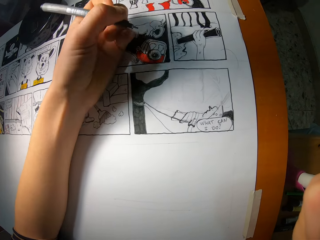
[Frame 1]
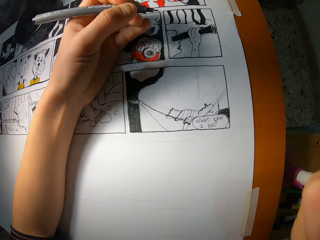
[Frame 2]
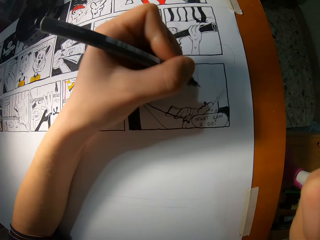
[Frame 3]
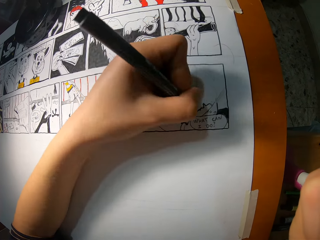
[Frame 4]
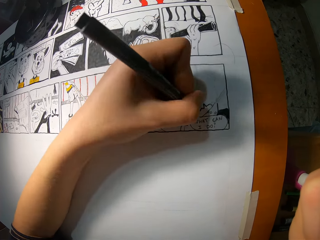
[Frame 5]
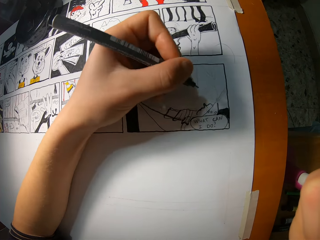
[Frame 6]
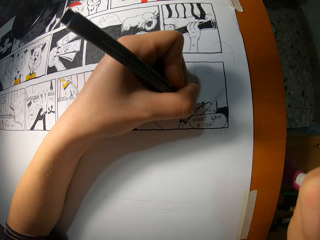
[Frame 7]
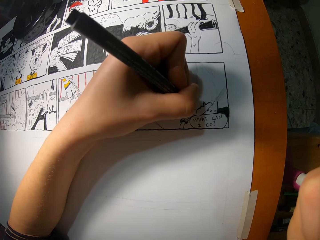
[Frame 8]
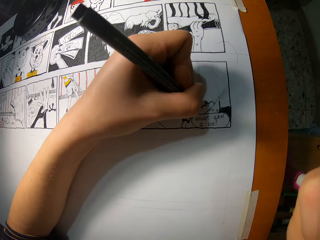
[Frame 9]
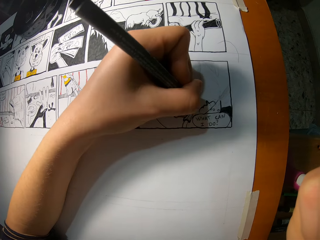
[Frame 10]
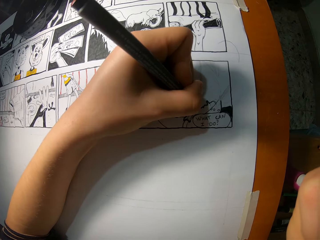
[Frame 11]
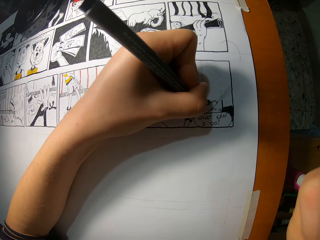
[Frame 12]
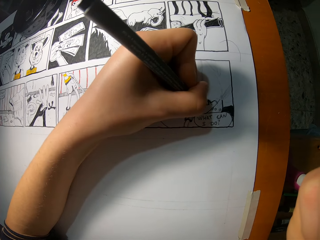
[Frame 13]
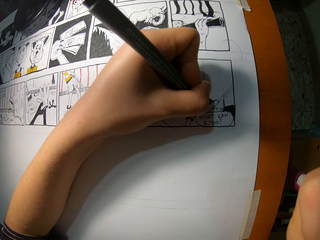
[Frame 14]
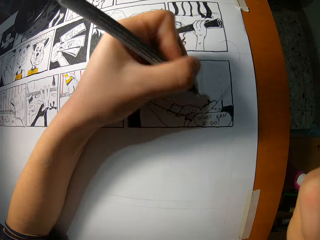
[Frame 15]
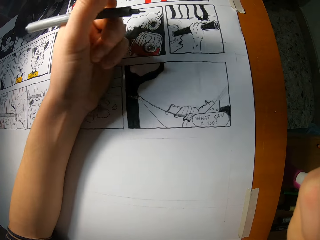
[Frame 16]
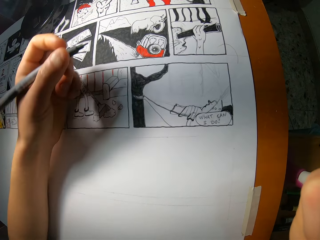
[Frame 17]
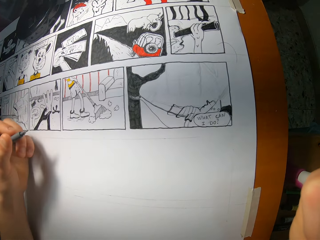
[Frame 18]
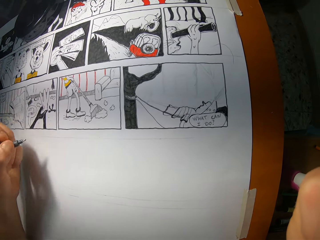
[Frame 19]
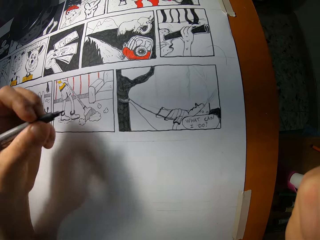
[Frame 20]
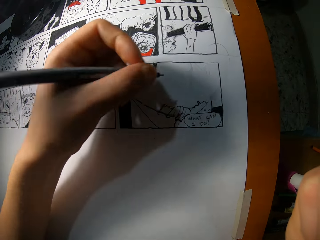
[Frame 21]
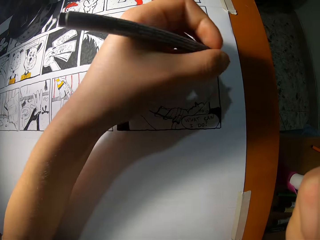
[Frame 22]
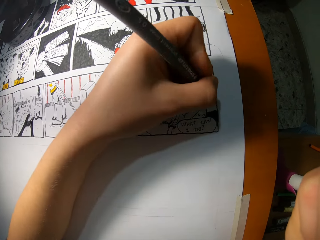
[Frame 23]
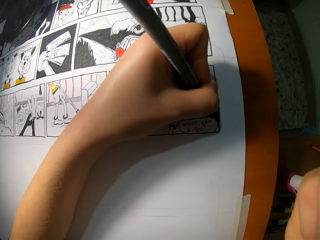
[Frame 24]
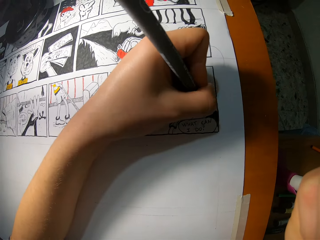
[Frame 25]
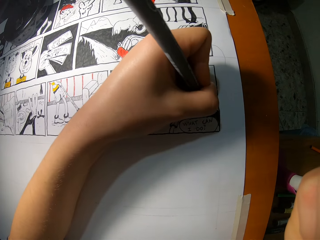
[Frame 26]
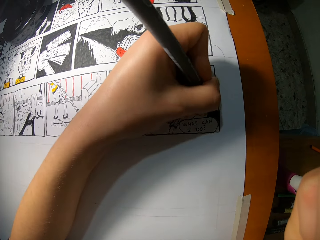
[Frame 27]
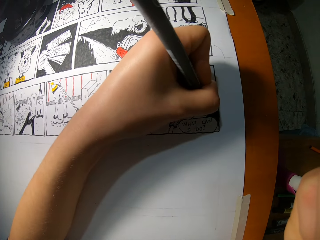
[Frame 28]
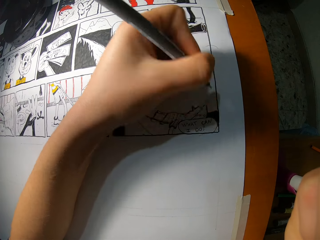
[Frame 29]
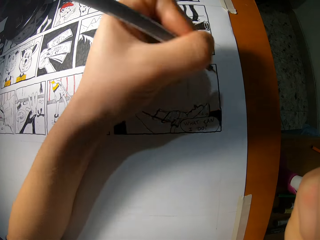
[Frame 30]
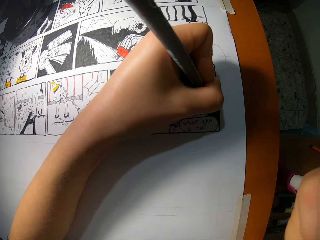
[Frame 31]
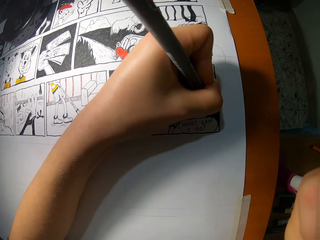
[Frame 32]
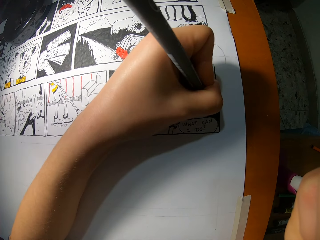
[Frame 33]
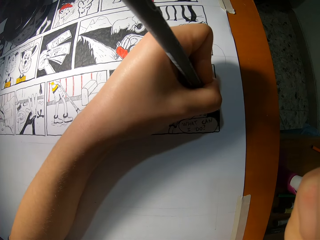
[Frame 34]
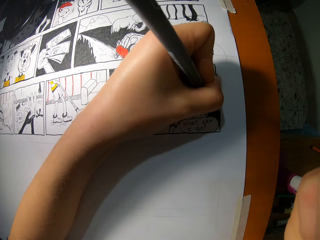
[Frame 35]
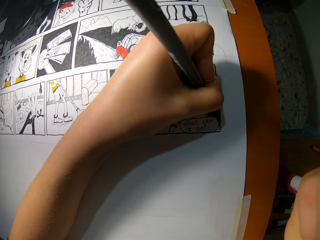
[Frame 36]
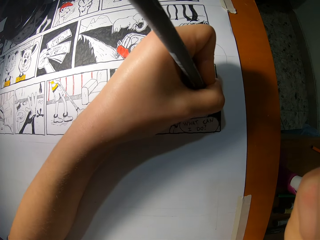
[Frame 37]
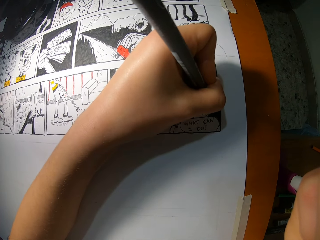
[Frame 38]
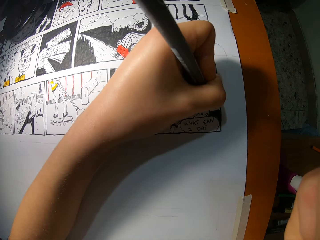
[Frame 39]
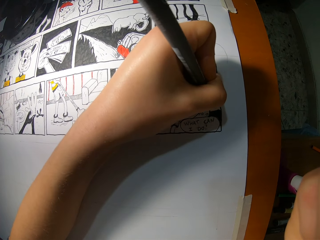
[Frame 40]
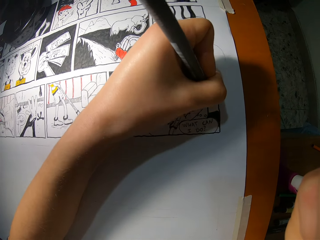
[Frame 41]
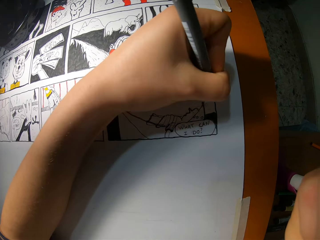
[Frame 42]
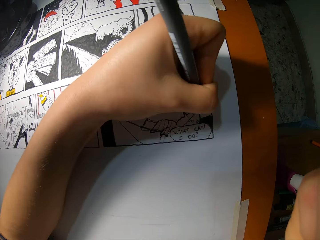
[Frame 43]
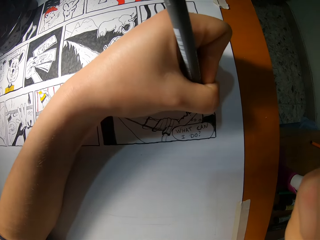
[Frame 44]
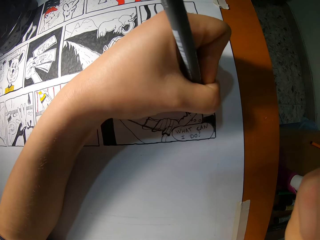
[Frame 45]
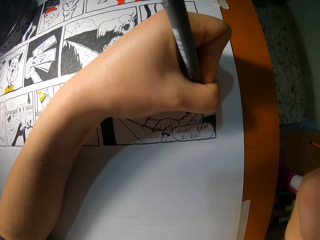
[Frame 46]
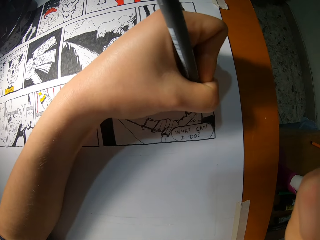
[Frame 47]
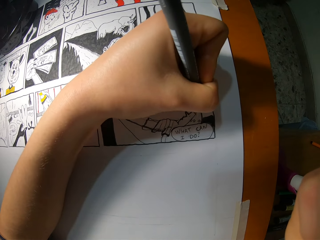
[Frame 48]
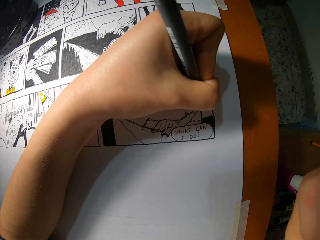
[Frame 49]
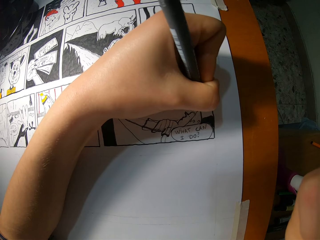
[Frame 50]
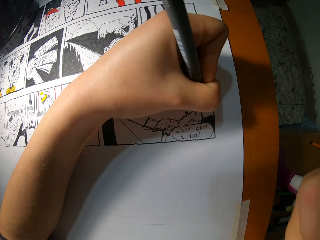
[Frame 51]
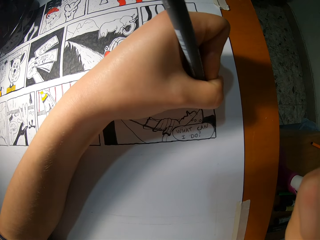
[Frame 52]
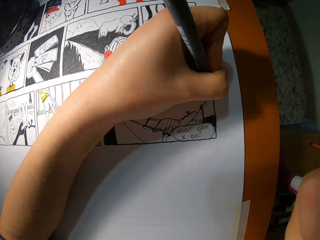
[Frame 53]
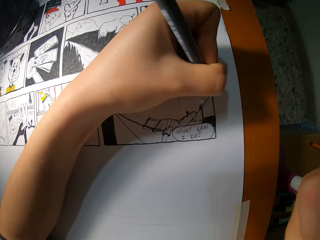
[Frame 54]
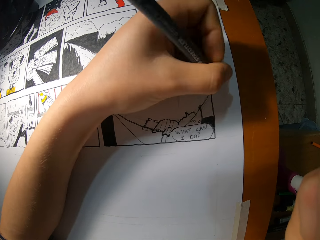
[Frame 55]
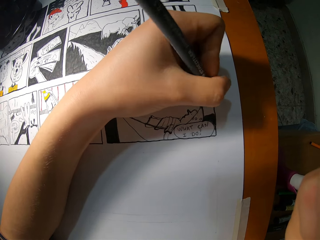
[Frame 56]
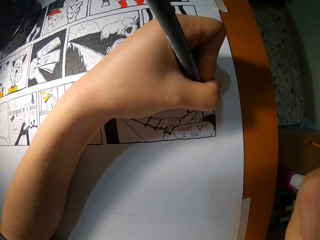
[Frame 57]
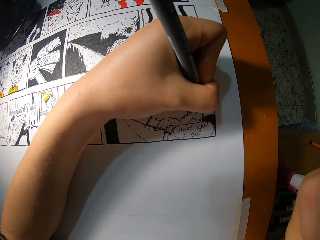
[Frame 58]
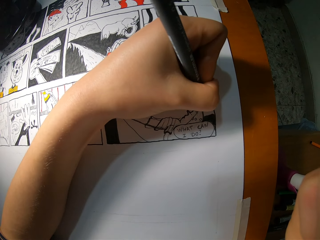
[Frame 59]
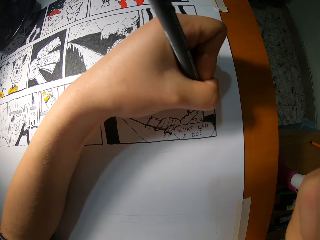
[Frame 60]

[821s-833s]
The camera wearer removes the pencil from the cardboard with her left hand. She draws on the cardboard with the pencil with her left hand. She removes the pencil from the cardboard with her left hand.

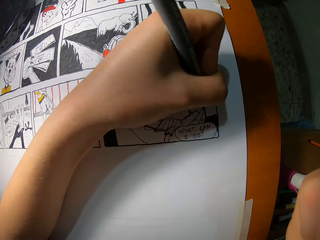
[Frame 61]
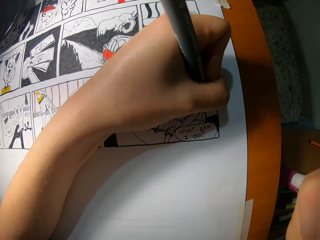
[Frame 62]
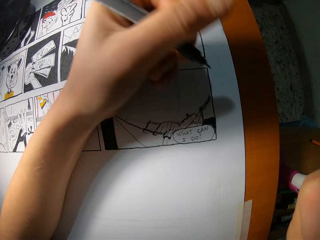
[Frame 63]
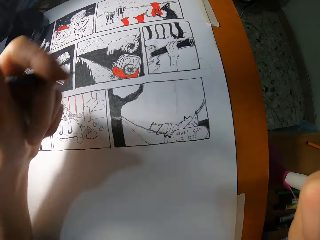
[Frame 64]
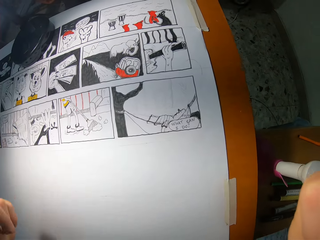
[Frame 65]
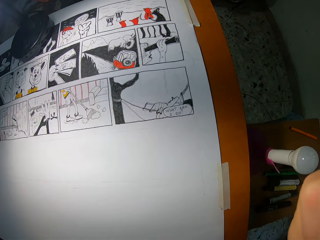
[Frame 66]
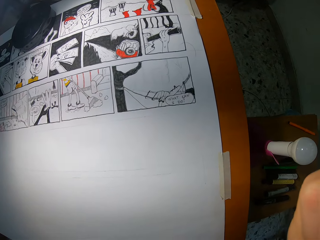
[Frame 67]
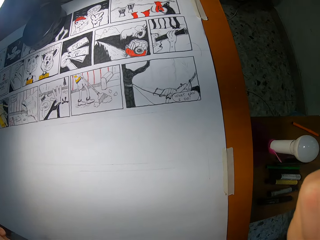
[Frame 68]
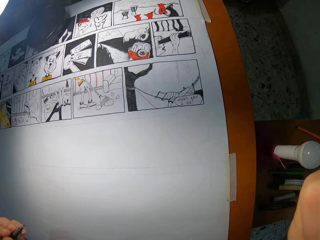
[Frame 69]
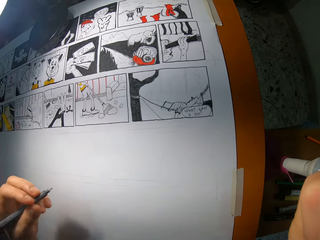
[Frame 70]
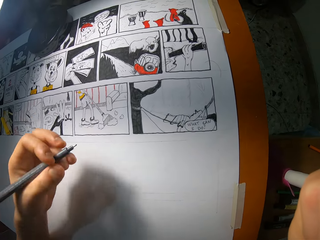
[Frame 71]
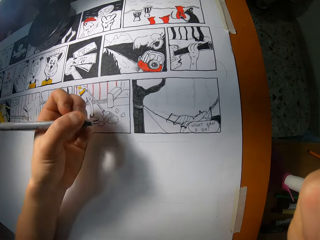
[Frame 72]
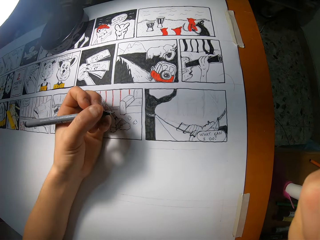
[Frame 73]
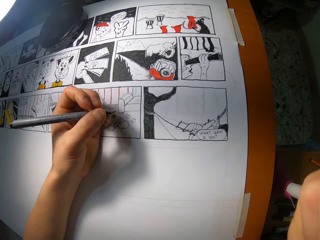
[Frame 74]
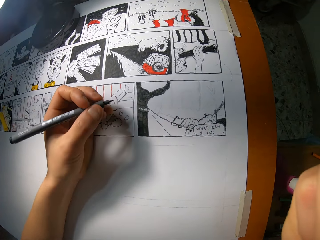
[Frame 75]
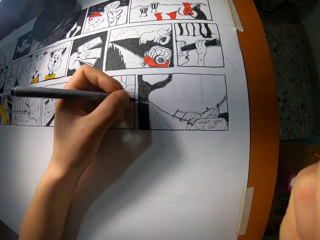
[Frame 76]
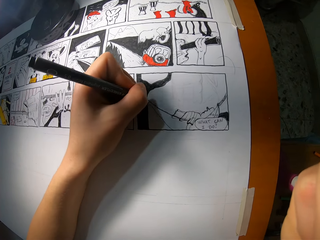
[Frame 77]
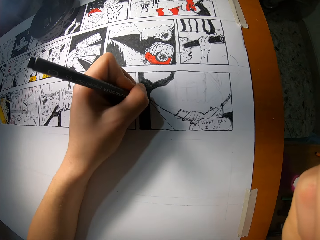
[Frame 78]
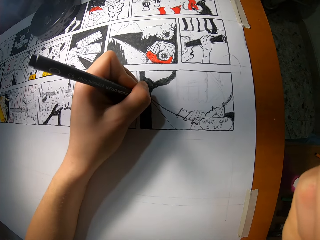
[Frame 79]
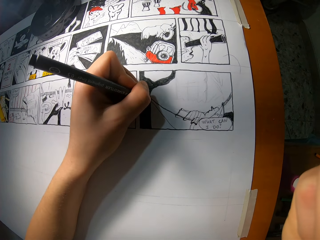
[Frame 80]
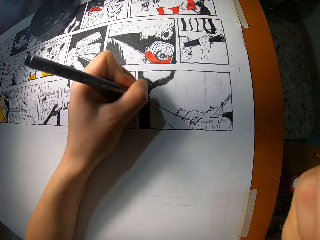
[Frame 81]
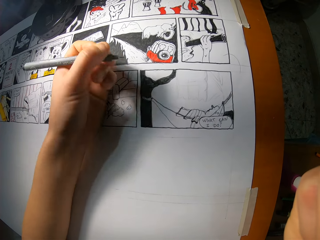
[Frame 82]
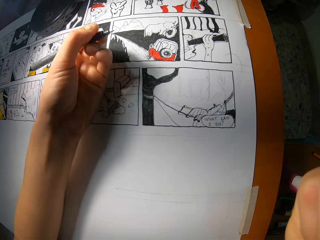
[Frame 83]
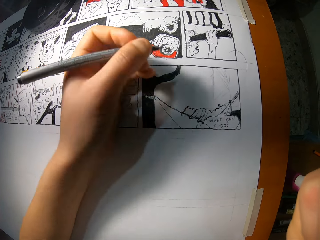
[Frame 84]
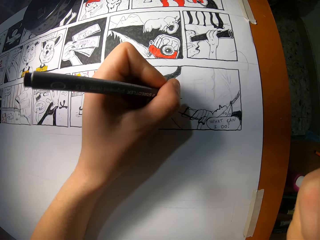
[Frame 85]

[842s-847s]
The camera wearer adjusts the pen.

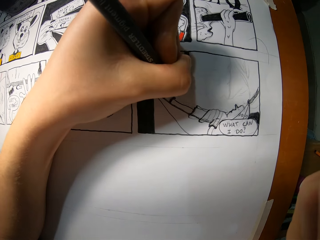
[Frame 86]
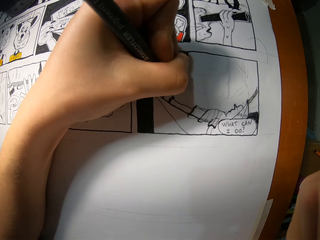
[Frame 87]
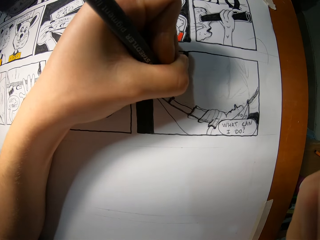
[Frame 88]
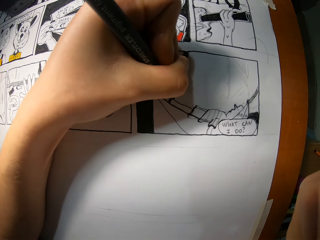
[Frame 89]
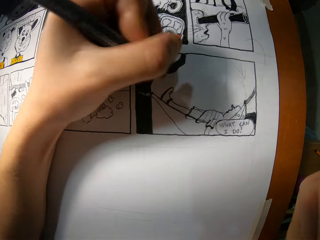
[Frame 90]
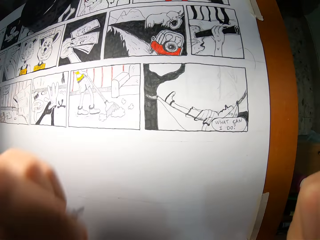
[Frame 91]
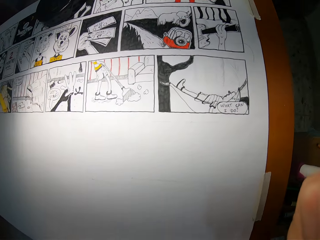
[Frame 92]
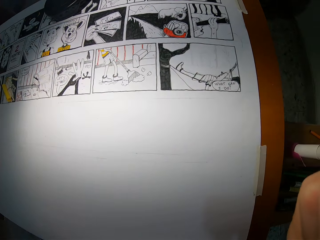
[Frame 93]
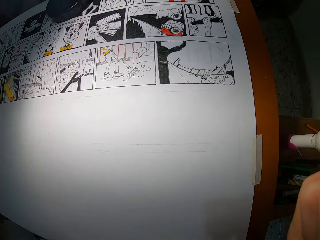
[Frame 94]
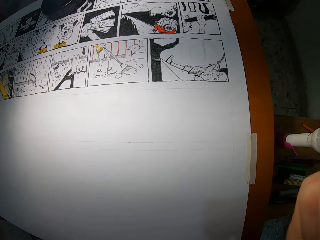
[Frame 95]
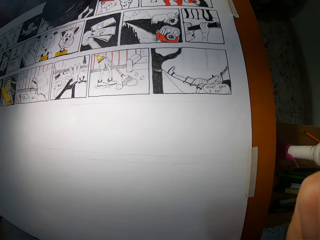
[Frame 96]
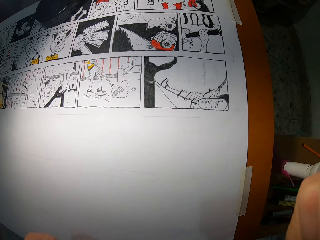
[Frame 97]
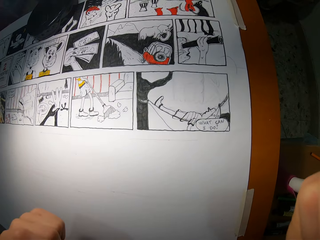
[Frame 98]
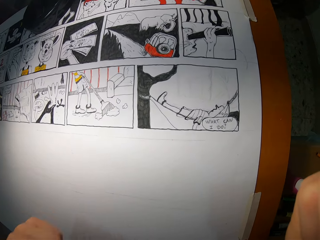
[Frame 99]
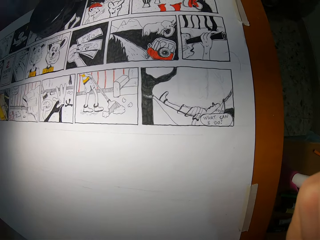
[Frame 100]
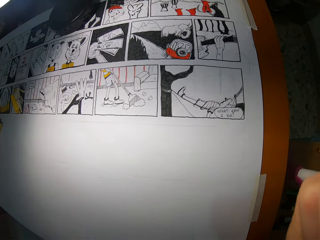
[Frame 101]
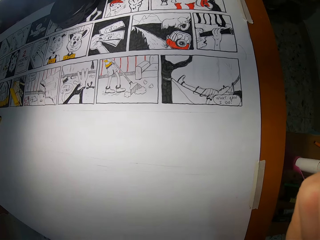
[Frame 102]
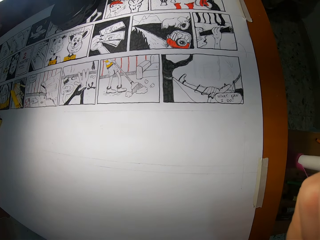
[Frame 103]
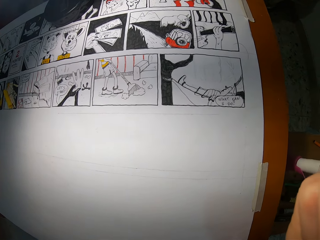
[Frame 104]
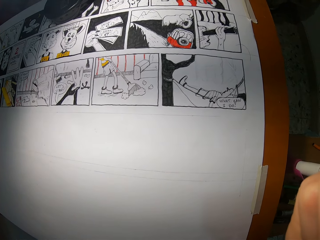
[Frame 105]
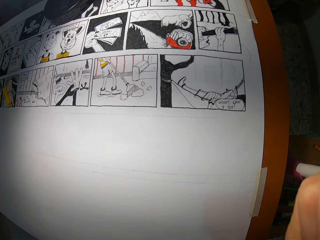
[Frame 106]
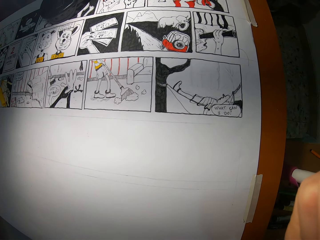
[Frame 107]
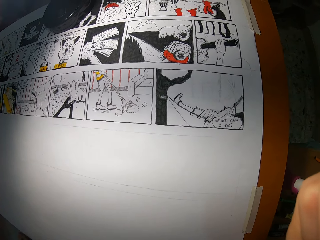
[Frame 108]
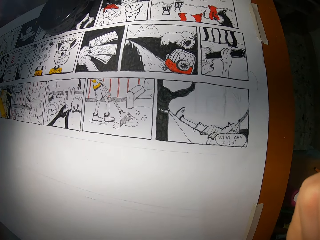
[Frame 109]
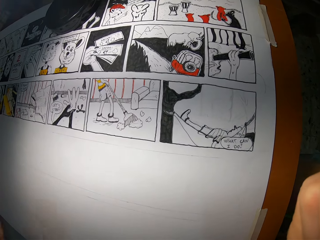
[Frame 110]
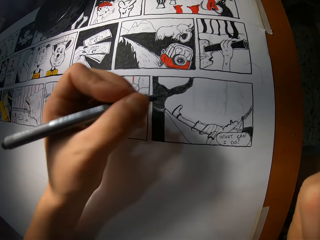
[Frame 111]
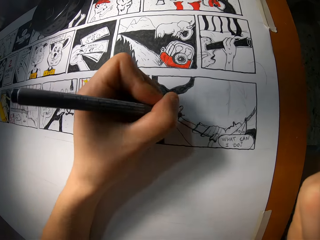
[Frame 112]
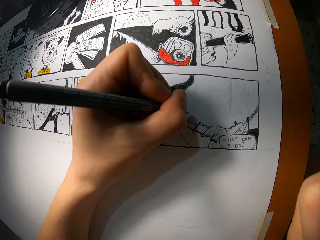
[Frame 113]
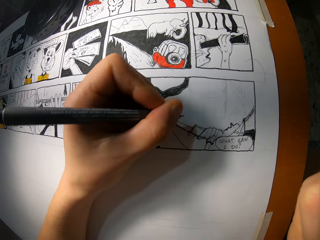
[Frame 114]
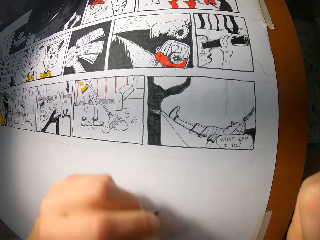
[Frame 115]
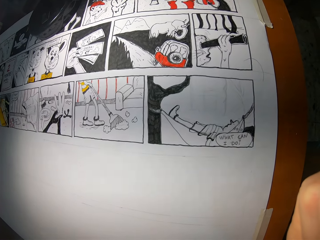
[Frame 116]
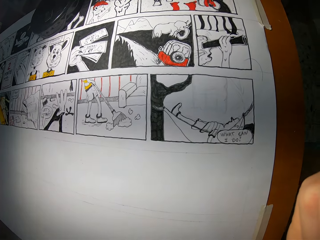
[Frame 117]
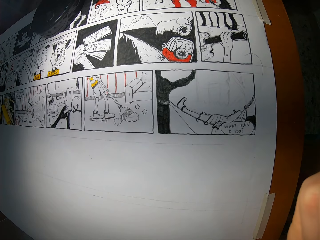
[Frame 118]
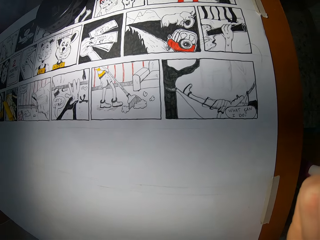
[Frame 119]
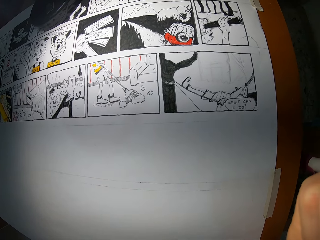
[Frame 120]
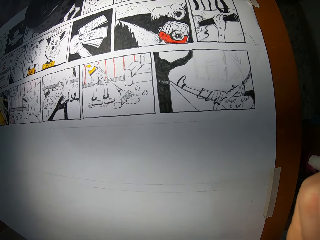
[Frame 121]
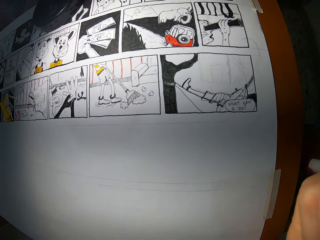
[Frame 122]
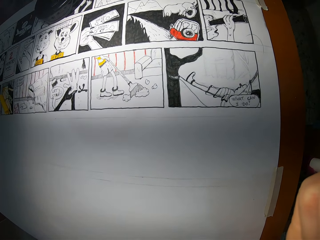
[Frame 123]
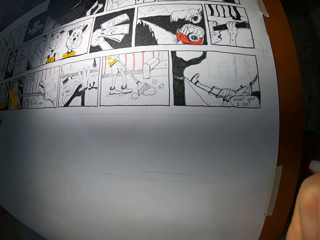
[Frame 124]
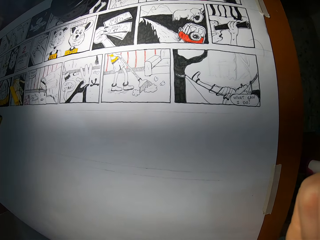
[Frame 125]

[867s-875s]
The camera wearer checks the image. They draw the image. They check the image.
